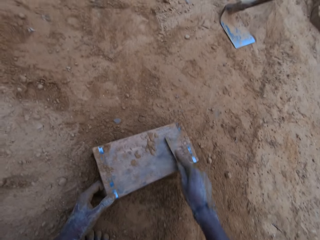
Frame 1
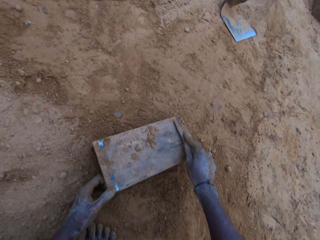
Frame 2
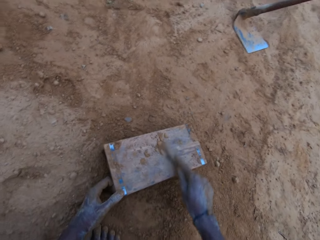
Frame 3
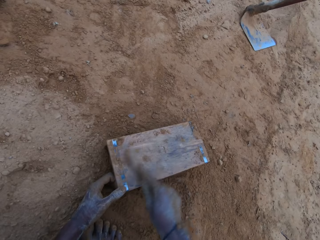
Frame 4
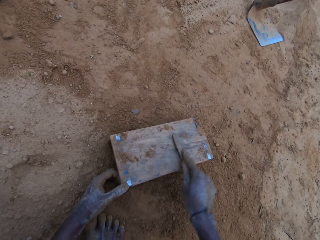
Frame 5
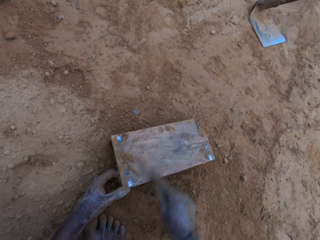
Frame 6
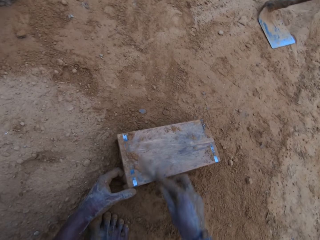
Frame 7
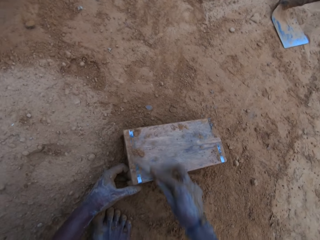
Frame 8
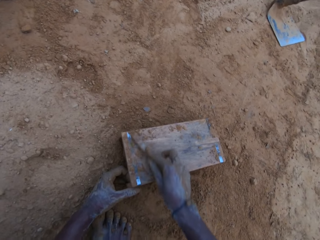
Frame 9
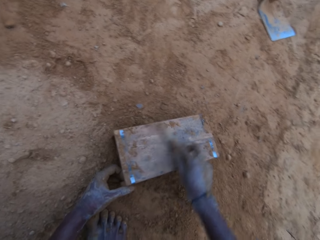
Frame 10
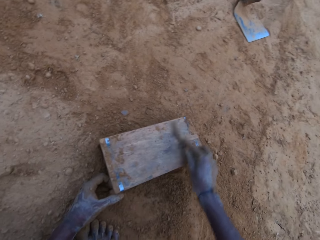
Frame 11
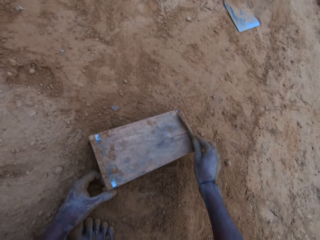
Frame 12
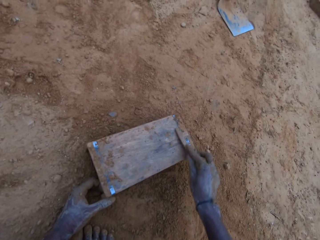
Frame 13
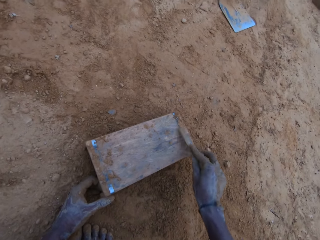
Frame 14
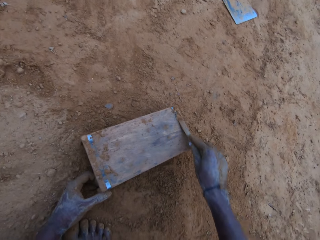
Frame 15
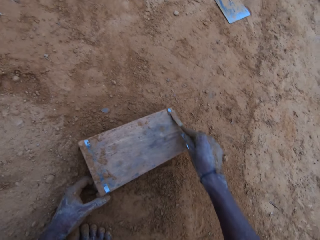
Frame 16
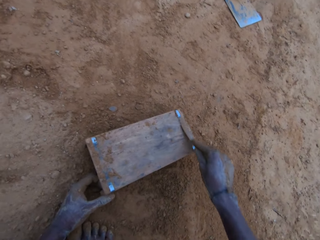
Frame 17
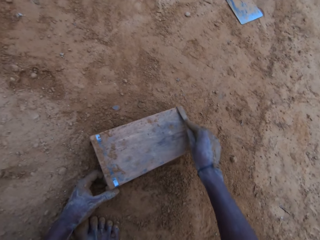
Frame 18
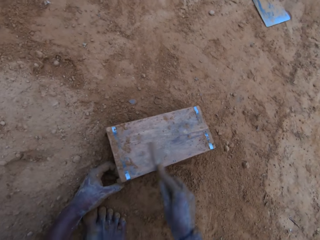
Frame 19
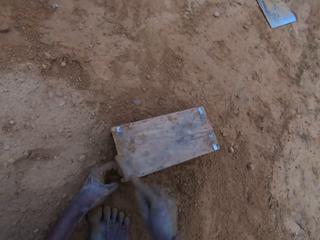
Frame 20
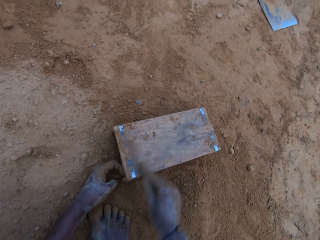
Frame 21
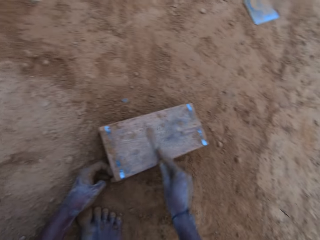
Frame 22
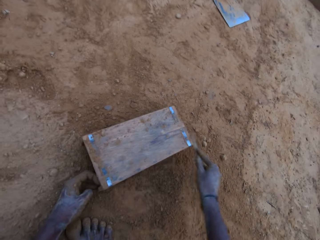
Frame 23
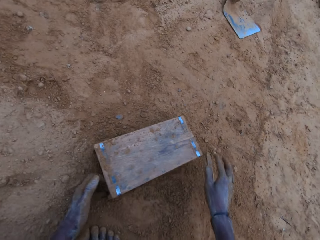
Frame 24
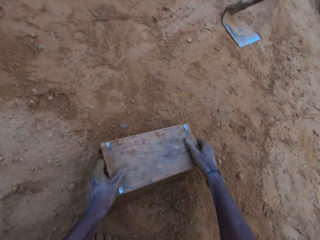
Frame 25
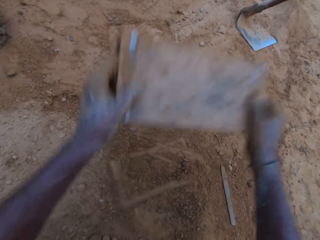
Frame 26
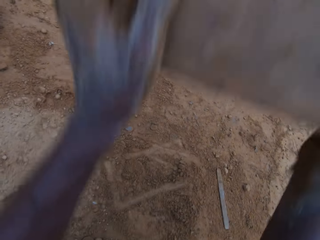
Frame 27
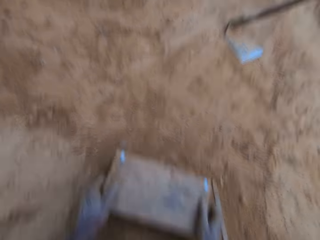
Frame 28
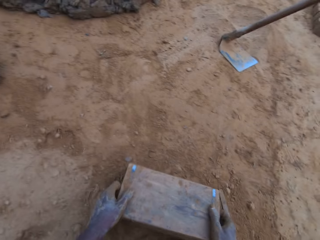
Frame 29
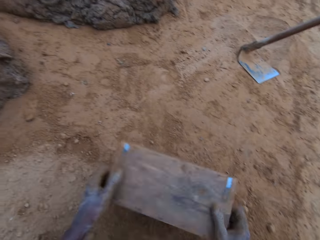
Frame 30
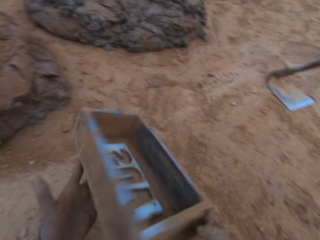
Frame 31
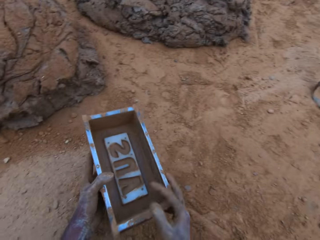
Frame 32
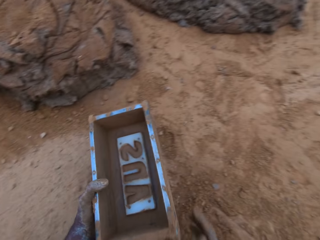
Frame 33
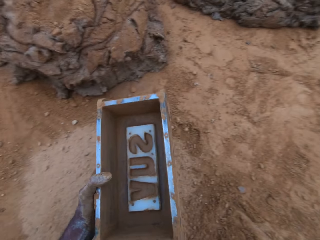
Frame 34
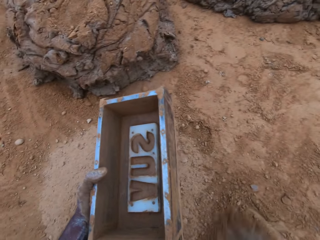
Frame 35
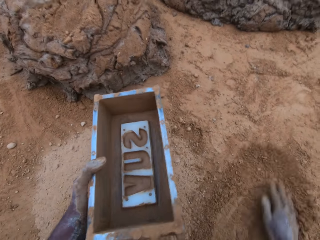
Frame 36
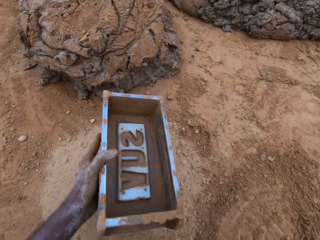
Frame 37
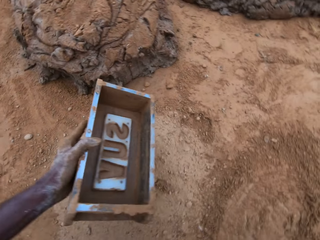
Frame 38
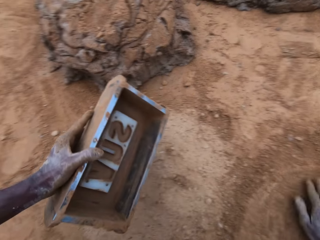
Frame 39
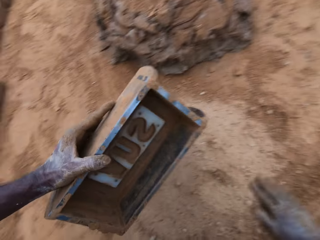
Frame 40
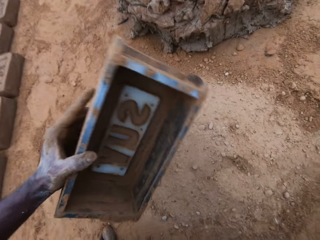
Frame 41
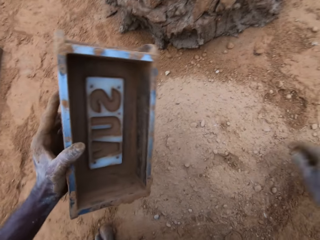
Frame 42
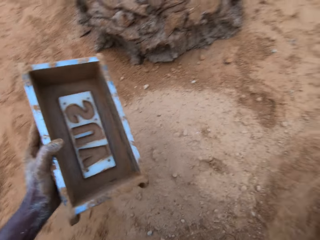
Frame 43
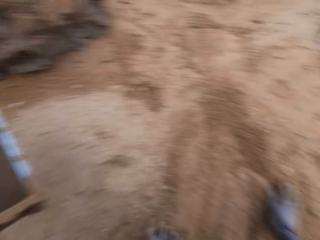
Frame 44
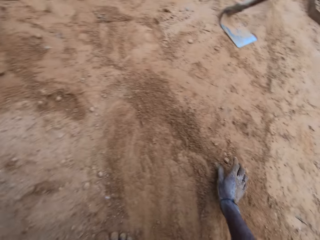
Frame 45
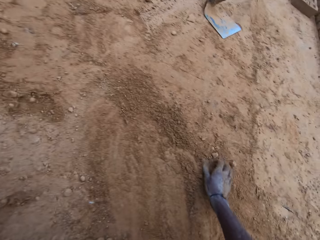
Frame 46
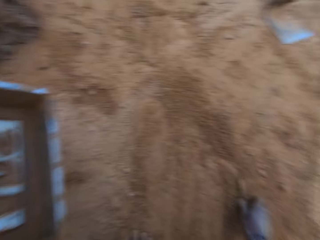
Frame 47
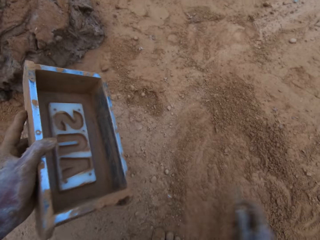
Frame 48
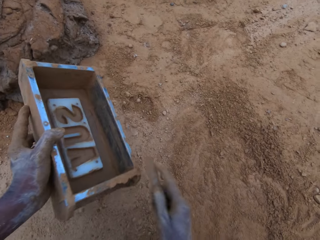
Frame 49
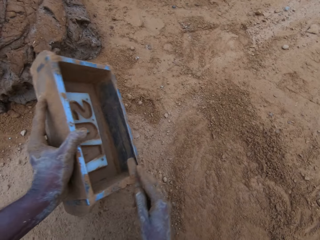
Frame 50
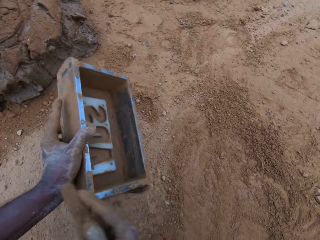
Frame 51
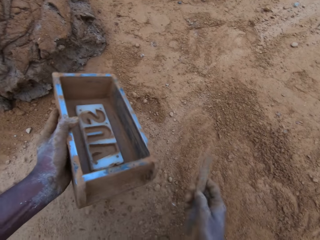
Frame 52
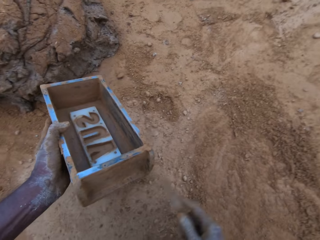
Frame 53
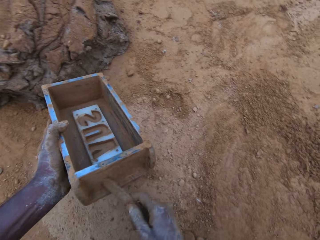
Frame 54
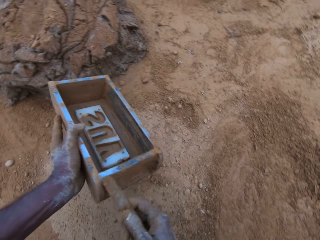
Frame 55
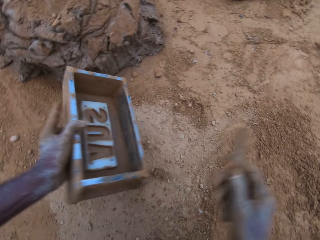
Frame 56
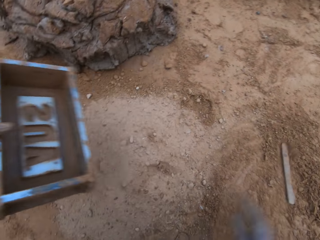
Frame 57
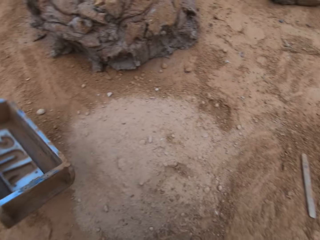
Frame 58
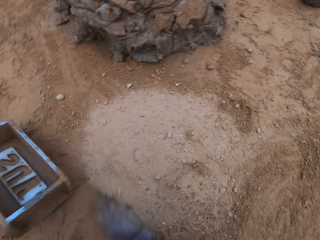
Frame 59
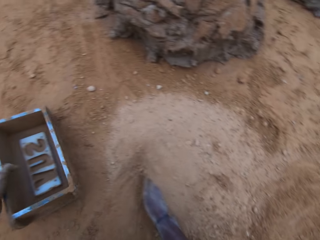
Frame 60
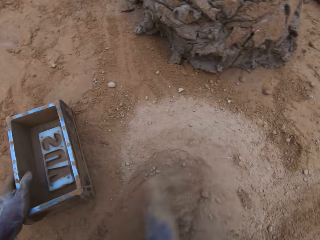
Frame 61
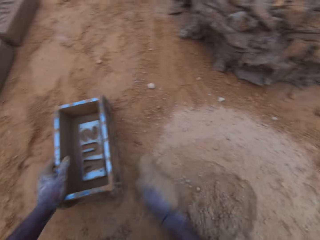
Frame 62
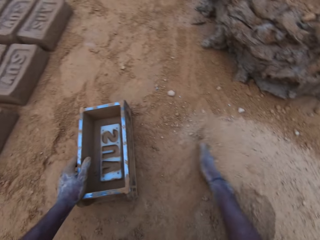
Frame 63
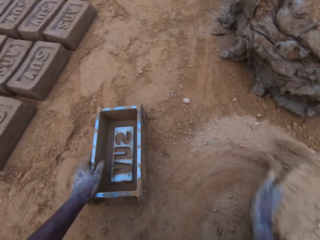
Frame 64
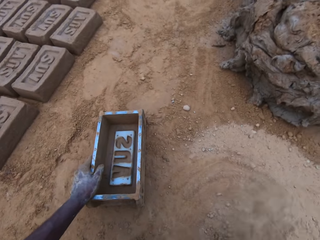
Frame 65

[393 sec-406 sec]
The camera wearer puts the metal rod on the ground. He hits the brick mold against the ground. He holds the brick mold. He turns the brick mold. He sweeps sand on the ground with his hand. He picks the metal rod from the ground. He scratches the brick mold with the metal rod. He puts the metal rod on the ground. He puts the brick mold on the ground. He pushes the sand on the ground with his hand.

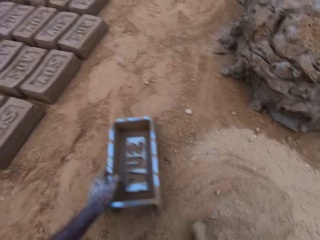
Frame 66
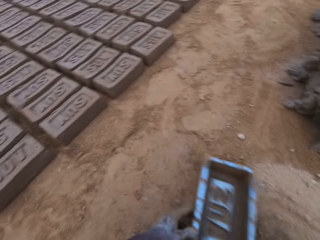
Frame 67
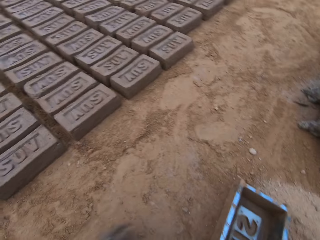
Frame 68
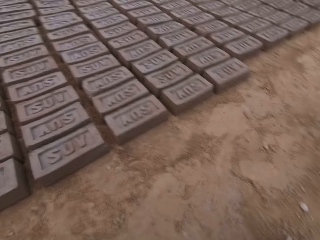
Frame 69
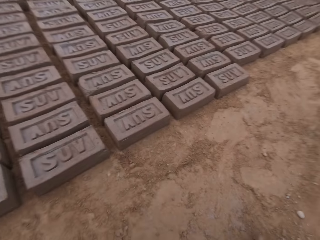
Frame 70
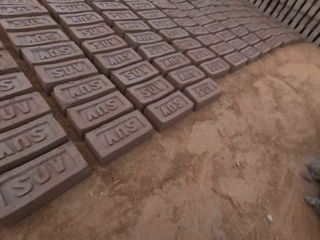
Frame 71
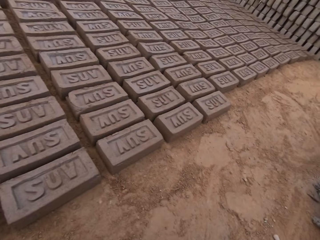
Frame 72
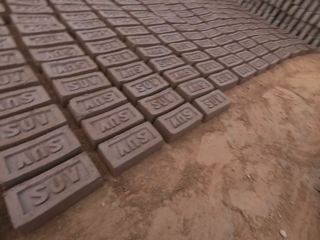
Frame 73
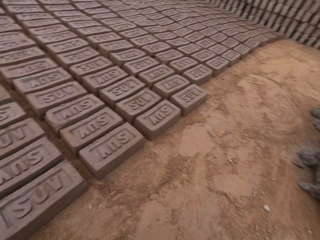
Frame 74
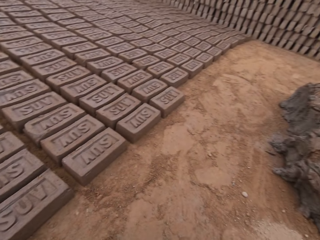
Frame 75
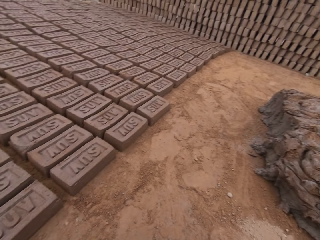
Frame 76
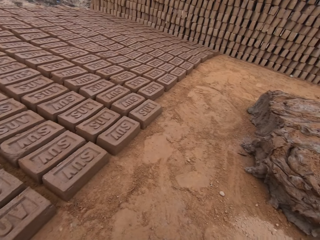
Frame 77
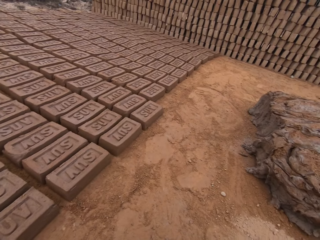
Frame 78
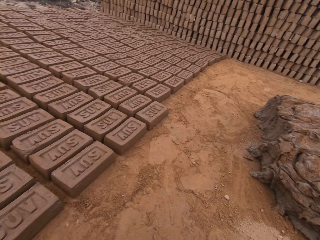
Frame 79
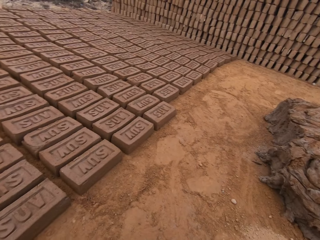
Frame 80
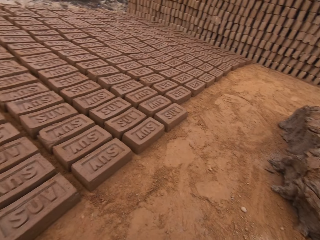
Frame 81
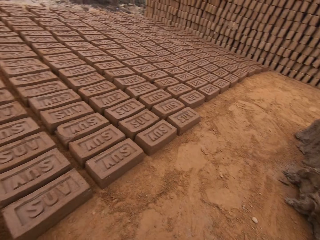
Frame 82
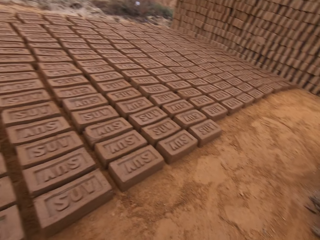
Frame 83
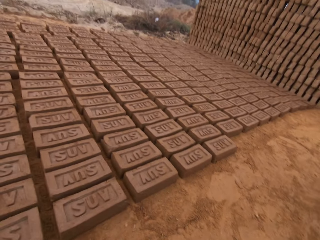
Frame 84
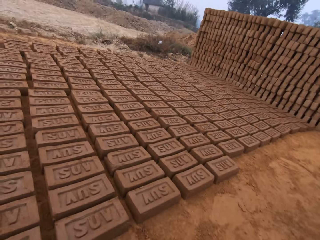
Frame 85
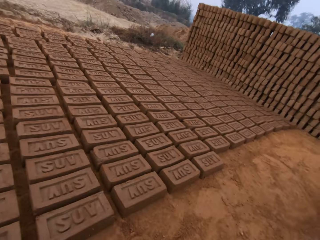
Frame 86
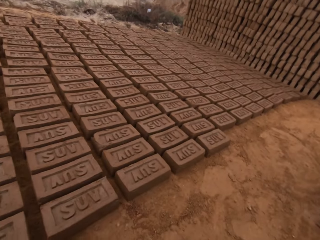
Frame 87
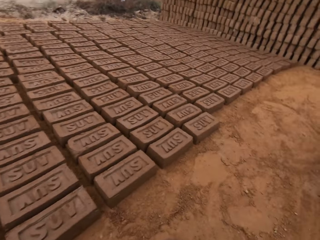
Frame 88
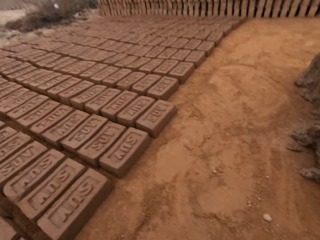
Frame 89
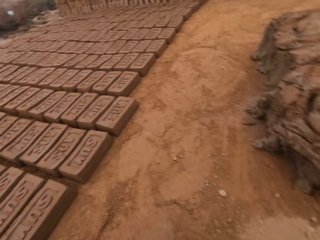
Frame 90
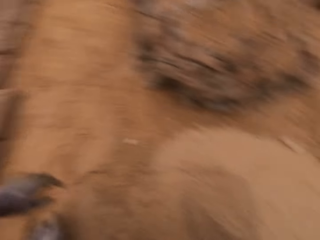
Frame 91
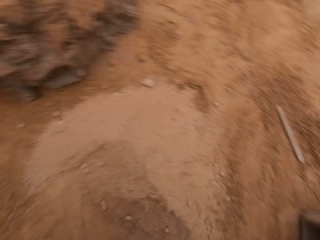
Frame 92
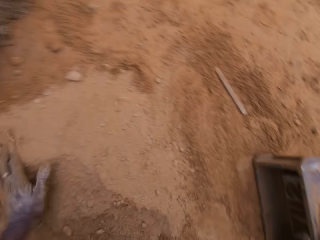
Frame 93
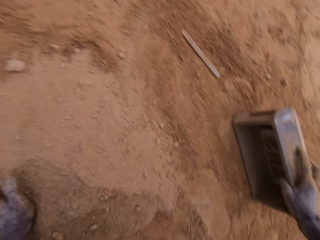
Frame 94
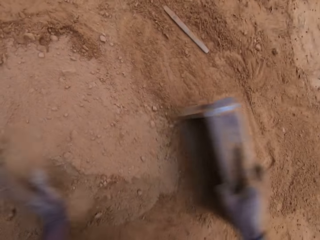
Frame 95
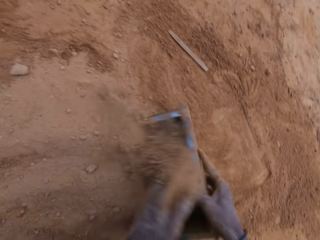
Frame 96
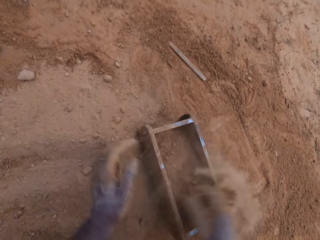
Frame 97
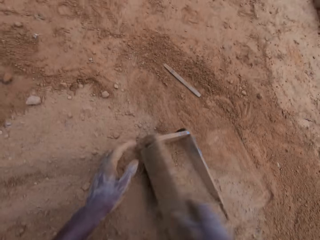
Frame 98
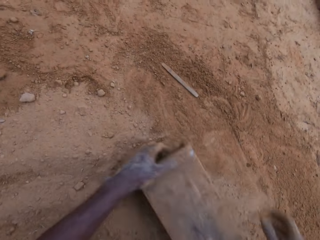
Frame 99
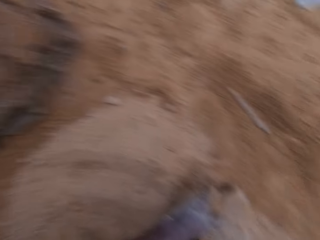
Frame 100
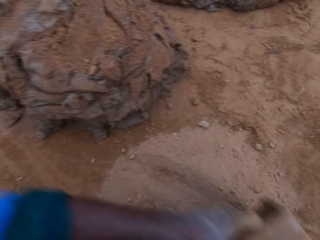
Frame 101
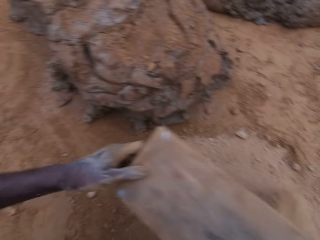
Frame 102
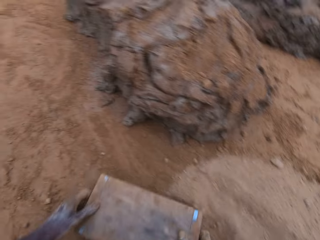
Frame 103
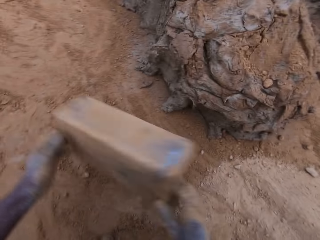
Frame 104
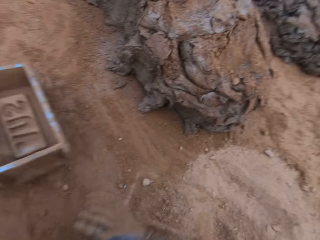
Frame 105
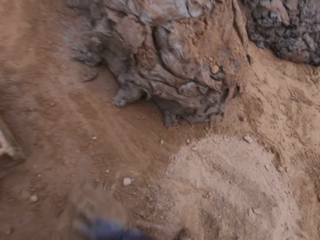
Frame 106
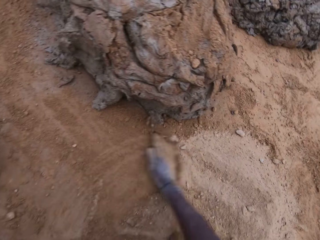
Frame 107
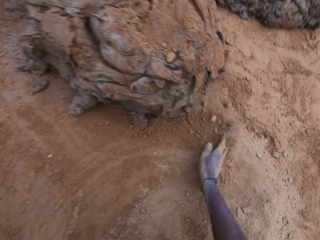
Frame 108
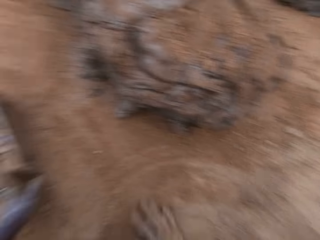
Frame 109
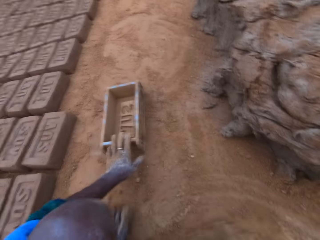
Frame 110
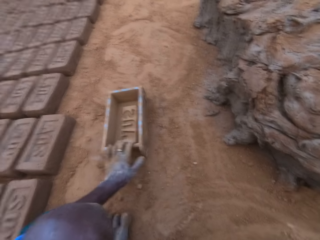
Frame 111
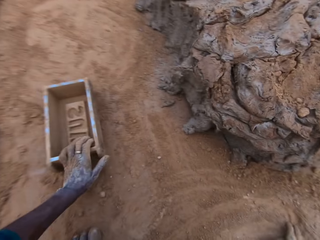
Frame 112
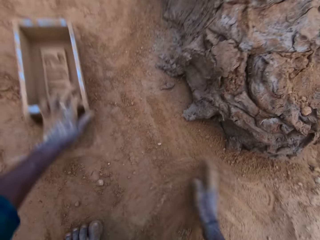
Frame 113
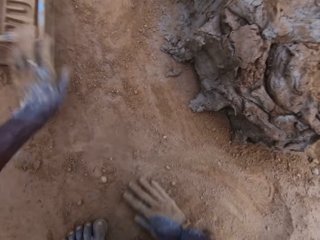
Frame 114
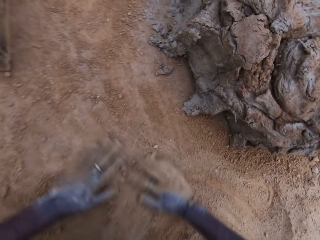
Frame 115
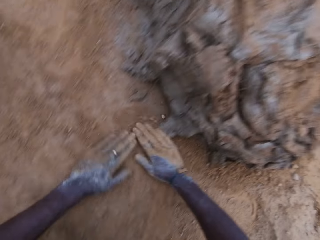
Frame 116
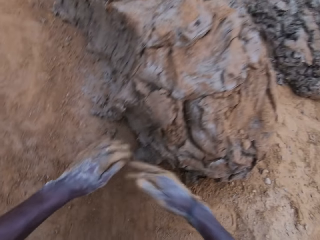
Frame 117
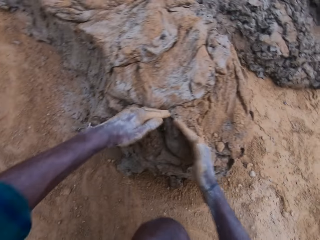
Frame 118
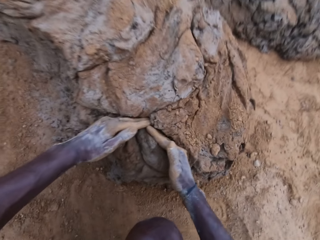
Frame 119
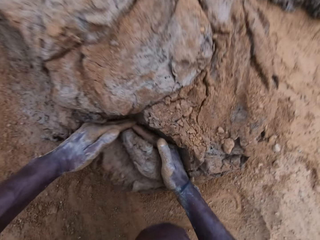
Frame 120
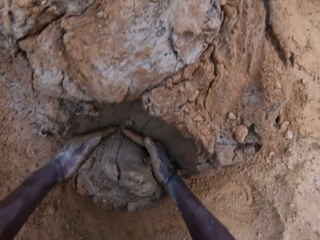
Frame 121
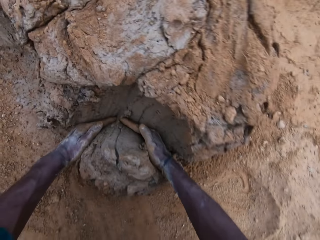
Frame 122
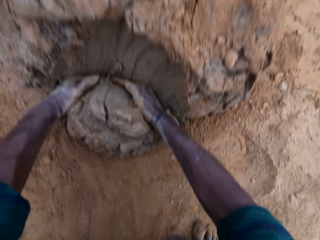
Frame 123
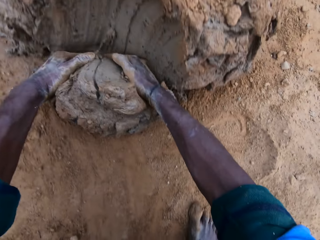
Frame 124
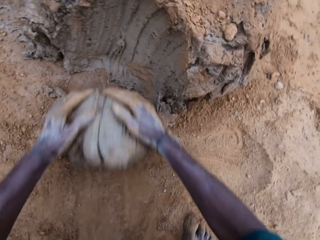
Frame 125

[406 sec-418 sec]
The camera wearer moves the brick mold to the sand. He looks around the field. He pours sand or soil into the brick mold with his hand. He pours the soil on the ground. He turns the brick mold upside down. He picks a brick mold from the ground. He puts the brick mold on the ground. He sweeps the sand on the ground with his hand. He moves the brick mold on the ground. He moves soil on the ground with his hands. He scoops a portion of mortar or clay from the ground with his hands.
